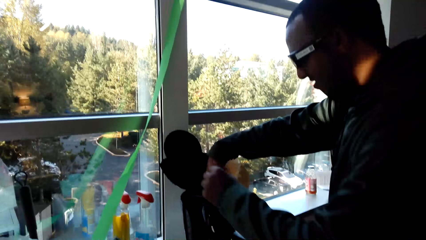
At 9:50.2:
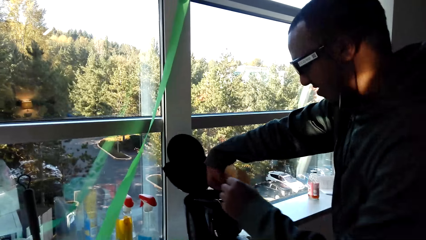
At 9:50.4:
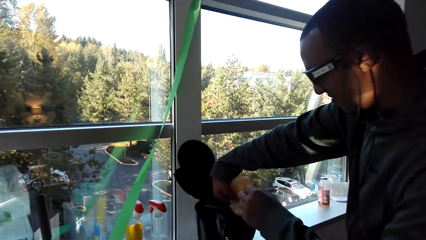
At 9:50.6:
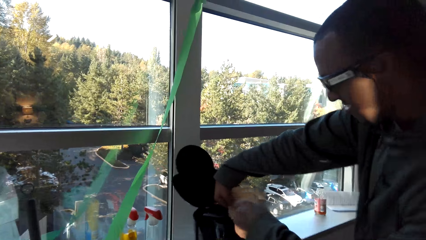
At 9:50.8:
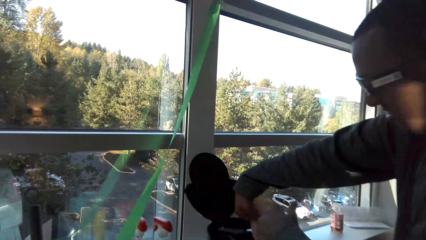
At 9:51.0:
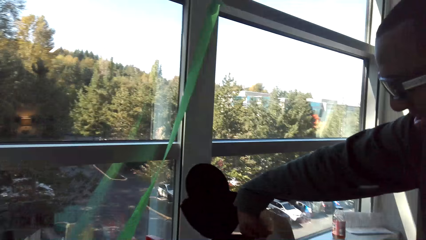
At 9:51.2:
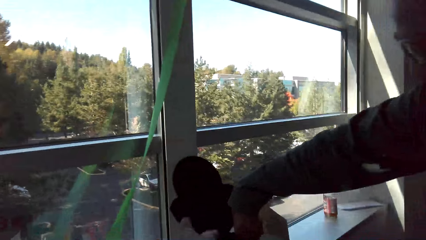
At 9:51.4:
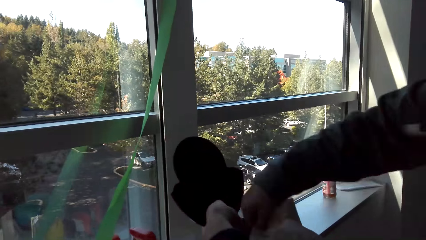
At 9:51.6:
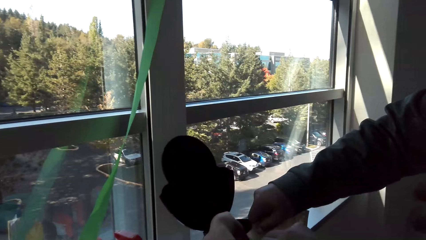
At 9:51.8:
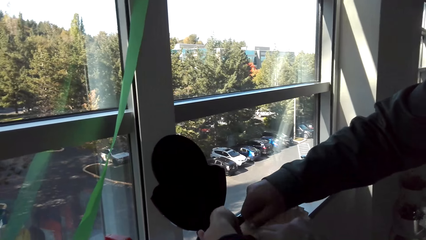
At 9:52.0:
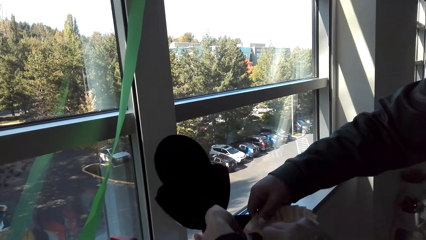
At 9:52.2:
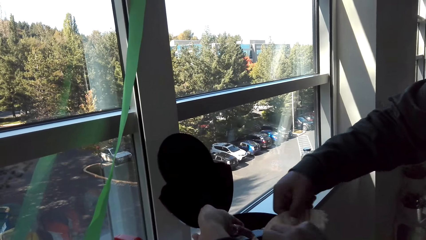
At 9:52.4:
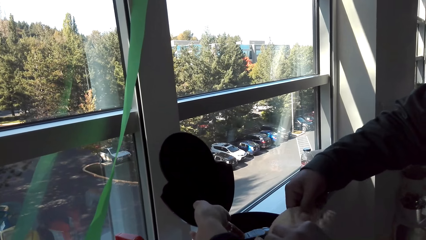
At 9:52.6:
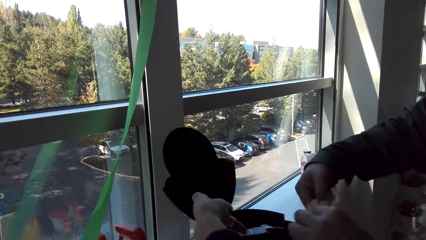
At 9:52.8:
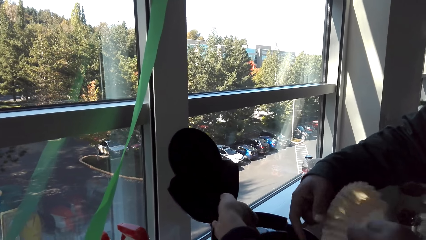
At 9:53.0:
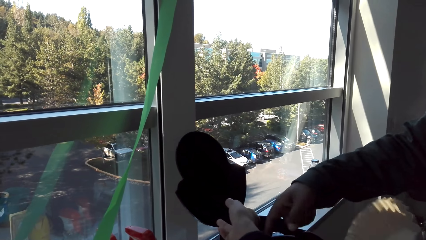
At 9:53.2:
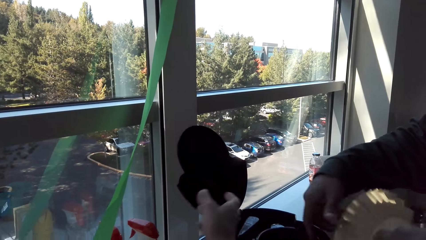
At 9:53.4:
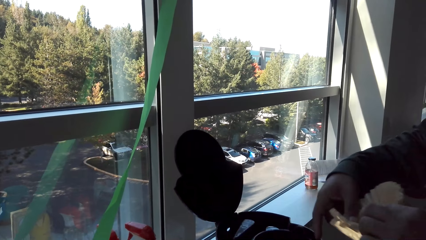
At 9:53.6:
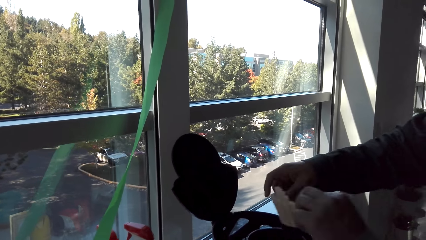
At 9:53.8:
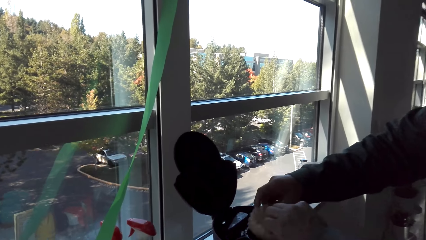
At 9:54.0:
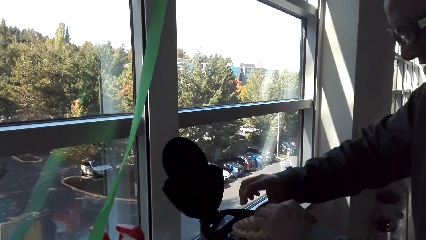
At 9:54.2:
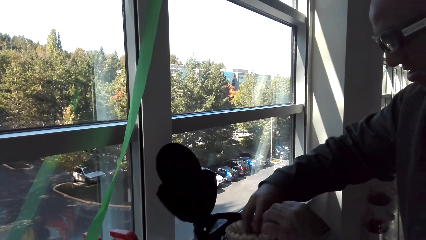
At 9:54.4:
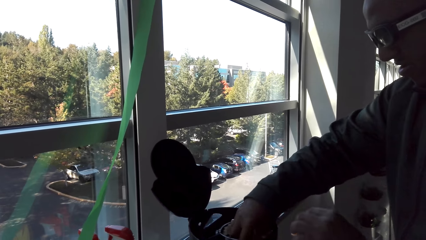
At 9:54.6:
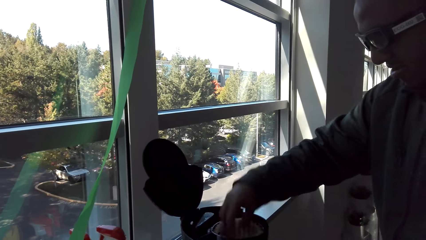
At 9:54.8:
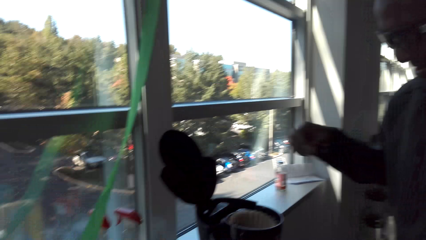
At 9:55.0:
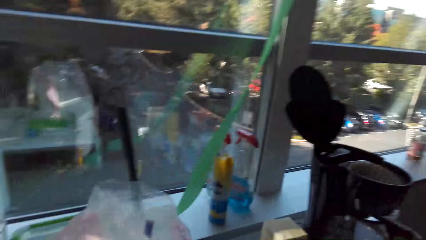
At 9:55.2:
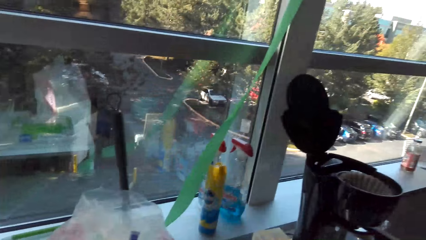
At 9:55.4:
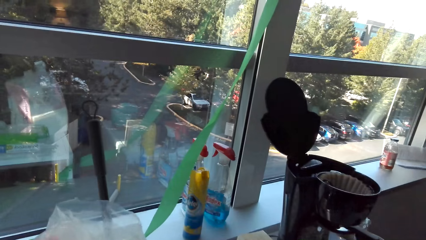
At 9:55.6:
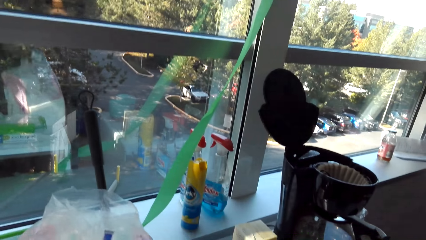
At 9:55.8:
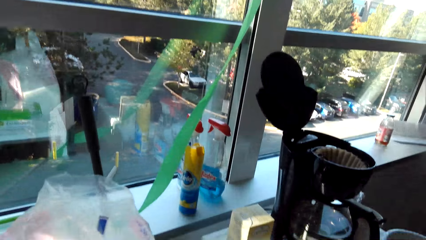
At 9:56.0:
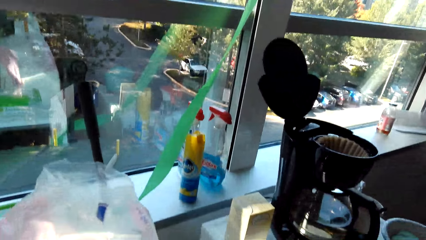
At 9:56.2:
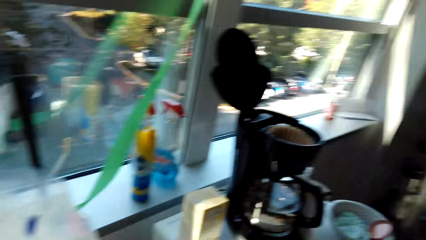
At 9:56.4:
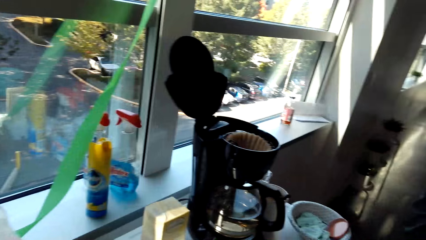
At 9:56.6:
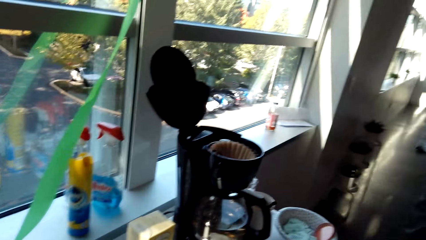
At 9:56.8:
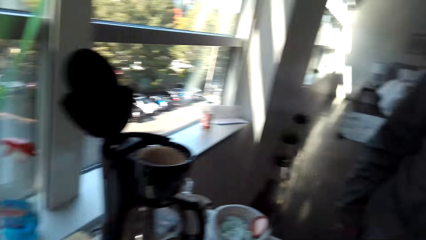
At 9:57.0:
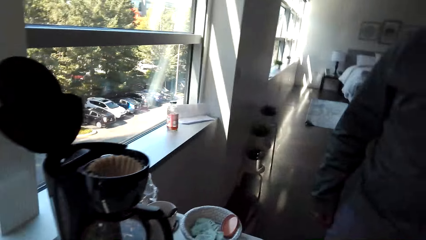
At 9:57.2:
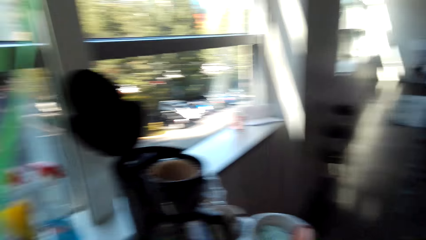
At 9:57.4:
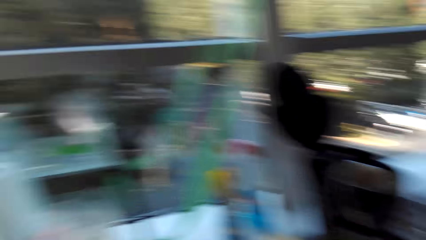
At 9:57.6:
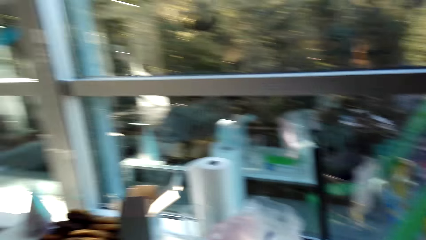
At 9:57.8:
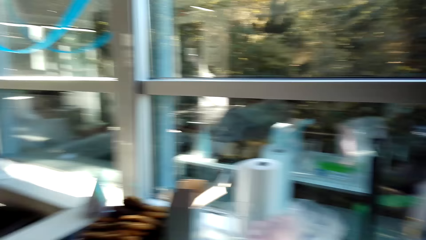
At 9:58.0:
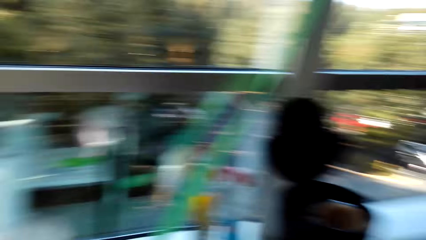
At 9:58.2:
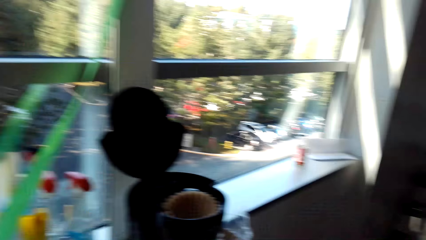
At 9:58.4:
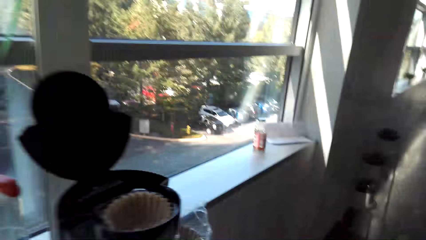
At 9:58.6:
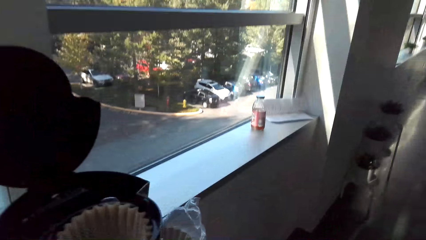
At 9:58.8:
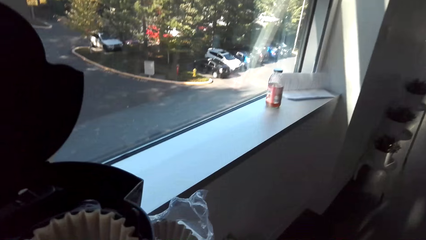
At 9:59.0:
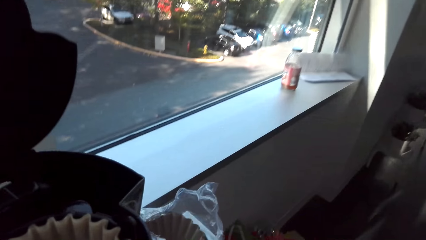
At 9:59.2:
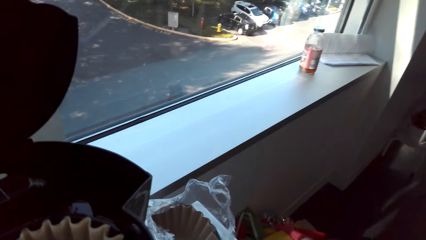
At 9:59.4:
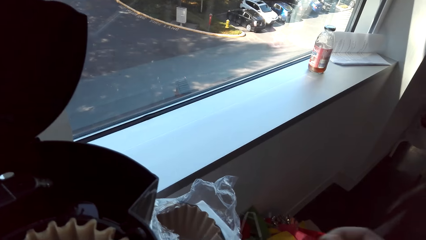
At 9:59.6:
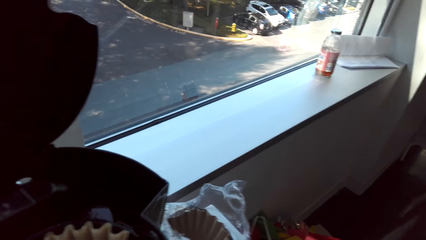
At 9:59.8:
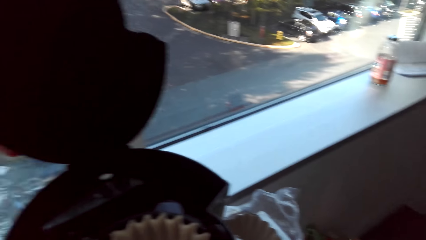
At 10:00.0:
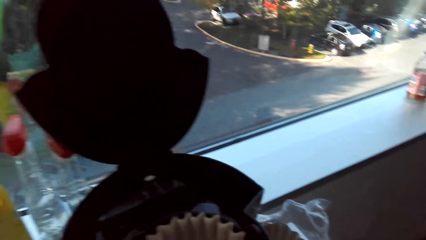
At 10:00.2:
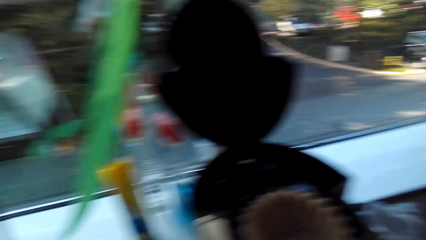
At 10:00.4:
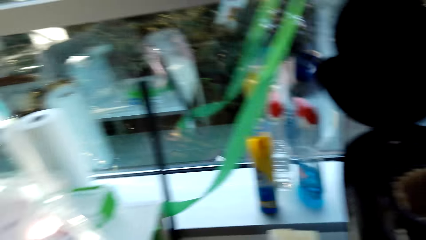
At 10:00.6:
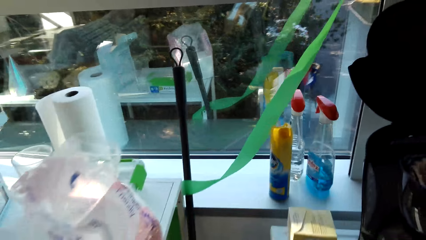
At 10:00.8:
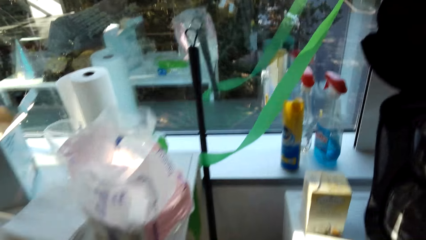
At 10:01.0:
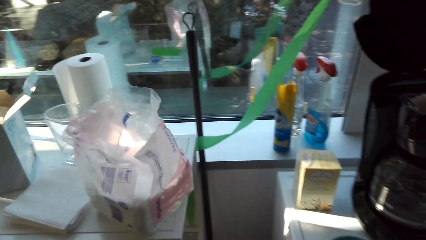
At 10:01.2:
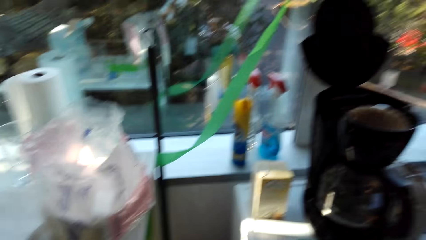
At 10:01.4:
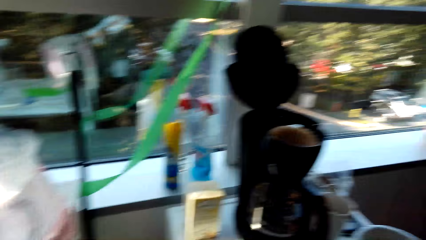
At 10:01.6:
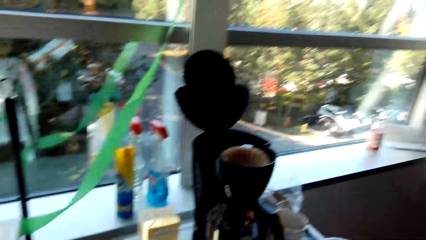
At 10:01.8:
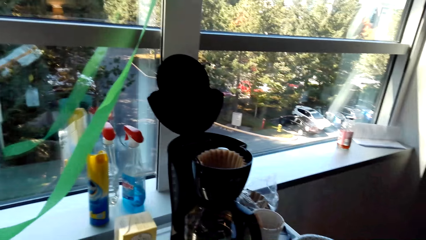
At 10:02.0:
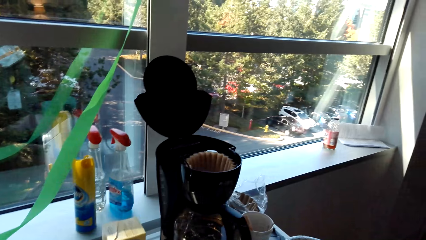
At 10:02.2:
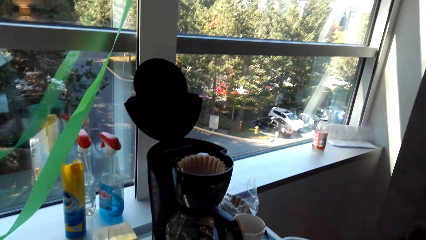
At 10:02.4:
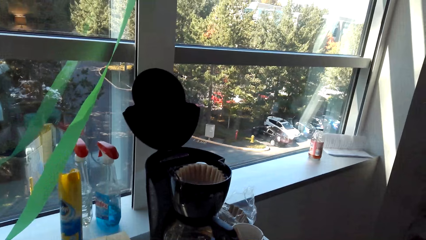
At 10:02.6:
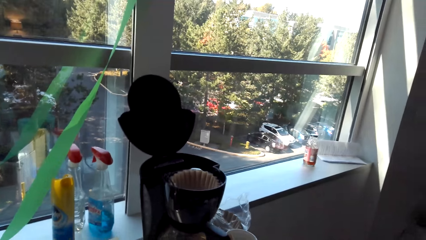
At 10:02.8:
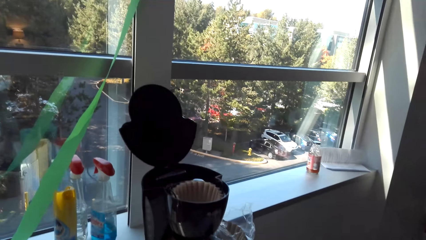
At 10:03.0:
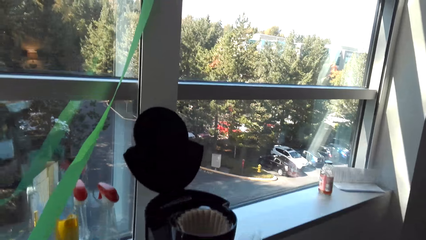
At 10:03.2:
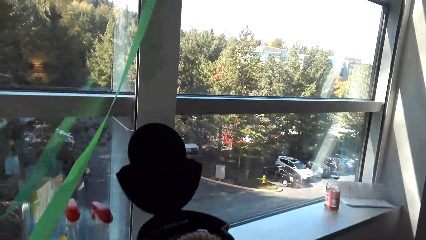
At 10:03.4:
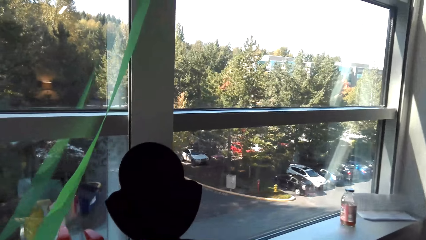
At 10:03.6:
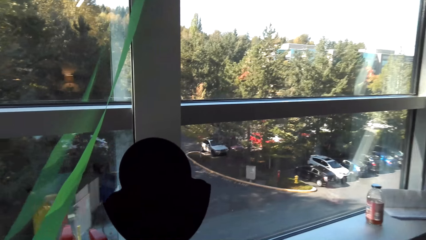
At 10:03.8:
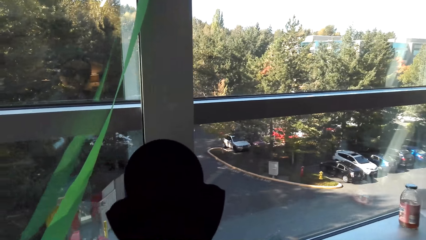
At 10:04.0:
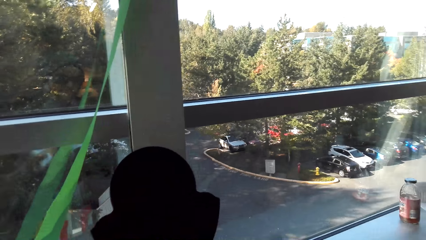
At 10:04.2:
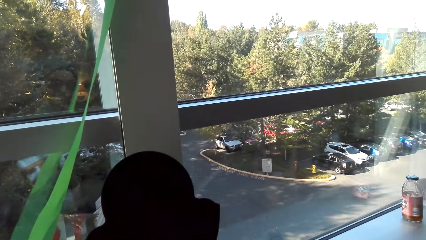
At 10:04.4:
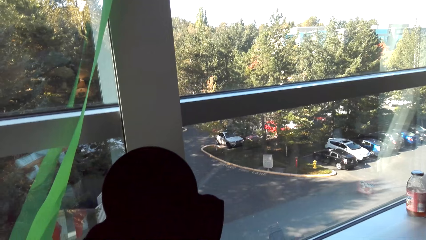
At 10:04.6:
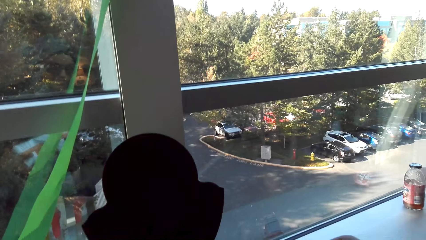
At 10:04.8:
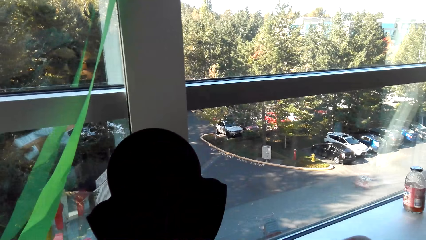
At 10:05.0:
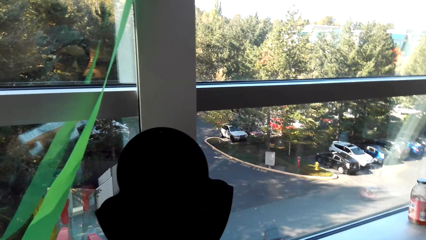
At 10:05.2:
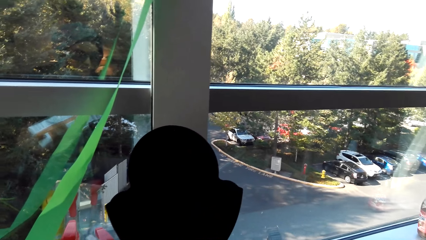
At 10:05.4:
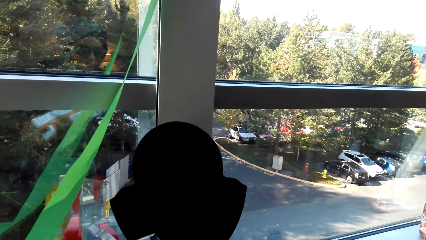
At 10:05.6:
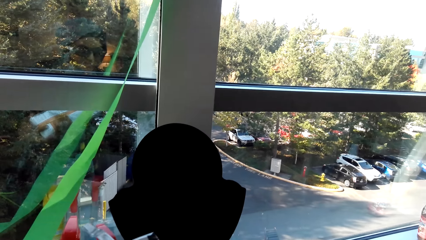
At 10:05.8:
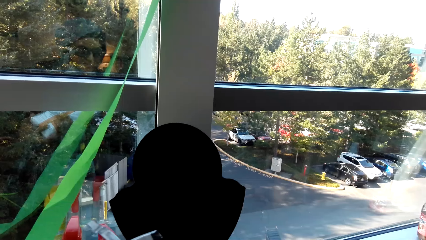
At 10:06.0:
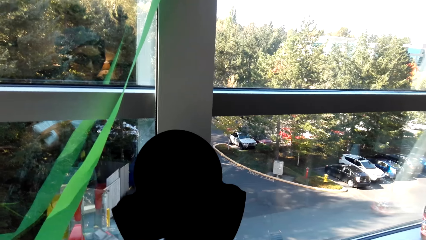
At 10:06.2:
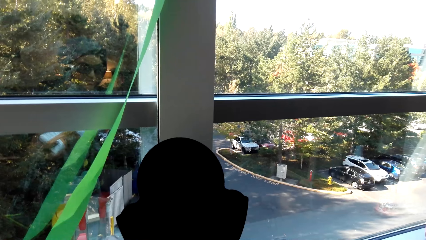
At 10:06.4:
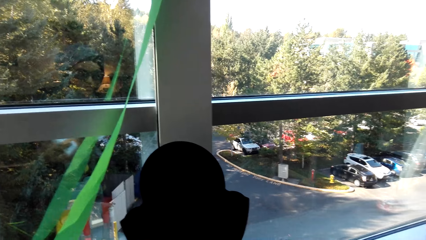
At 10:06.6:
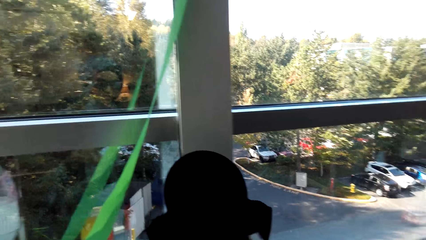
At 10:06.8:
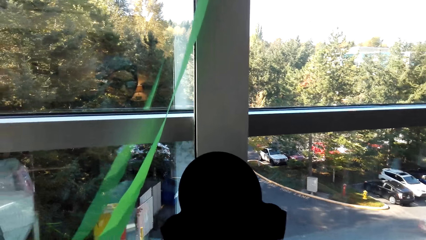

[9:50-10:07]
A man places a filter in the coffee maker. The camera wearer holds the coffee maker. The man places the filter in the coffee maker. The camera wearer converses with the man. They look around the house. They converse with the man. They make coffee. They talk as they look around.
